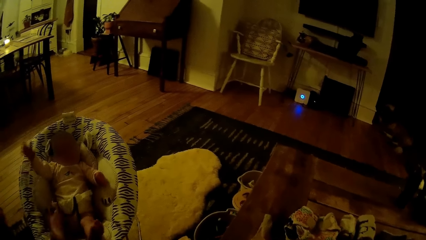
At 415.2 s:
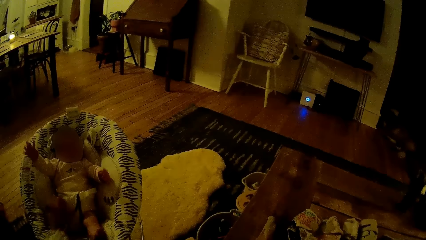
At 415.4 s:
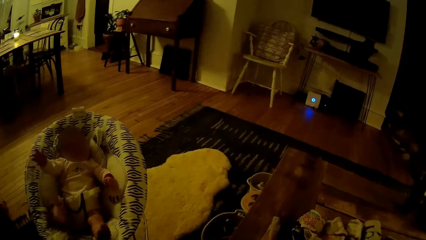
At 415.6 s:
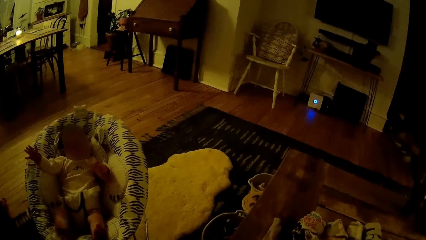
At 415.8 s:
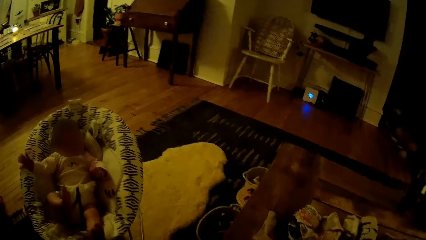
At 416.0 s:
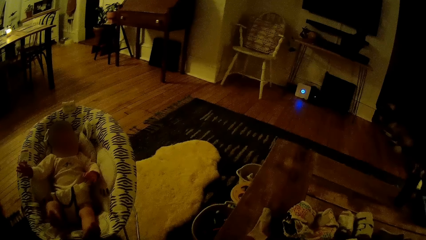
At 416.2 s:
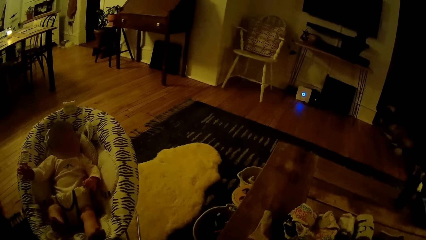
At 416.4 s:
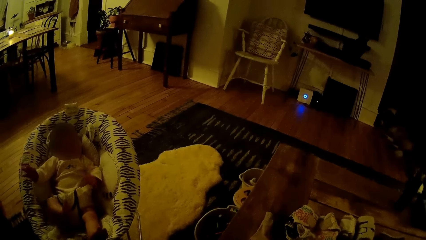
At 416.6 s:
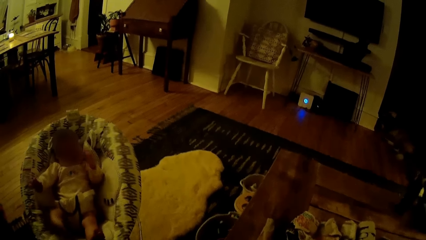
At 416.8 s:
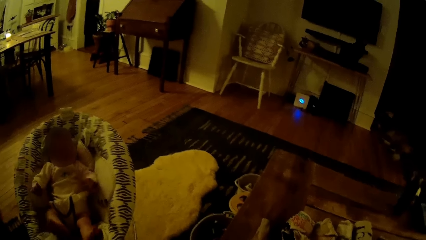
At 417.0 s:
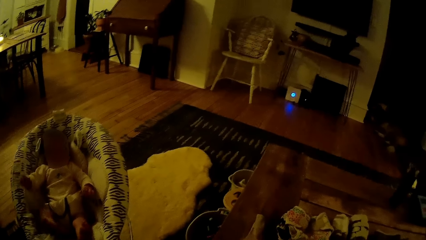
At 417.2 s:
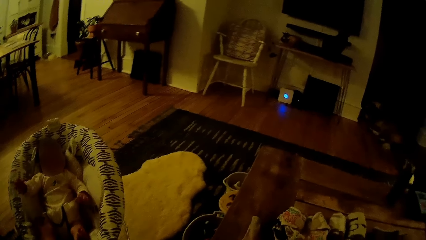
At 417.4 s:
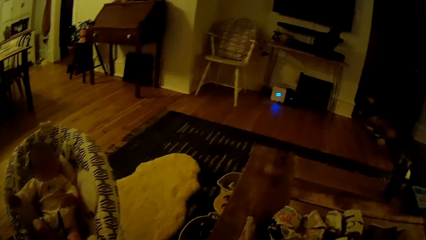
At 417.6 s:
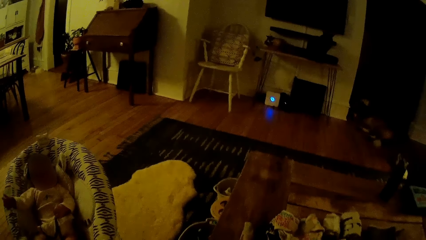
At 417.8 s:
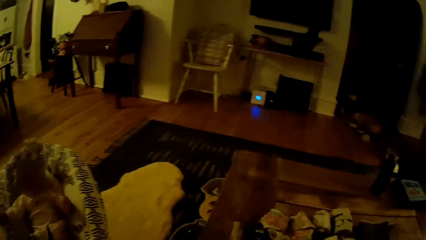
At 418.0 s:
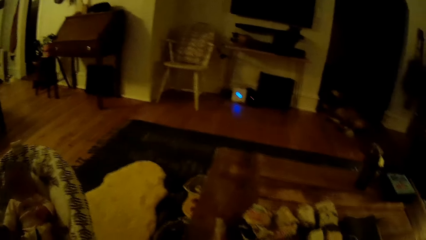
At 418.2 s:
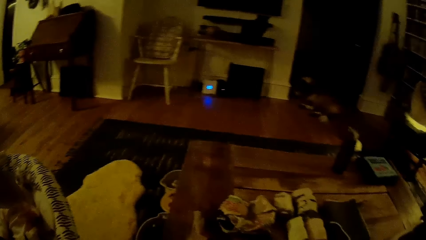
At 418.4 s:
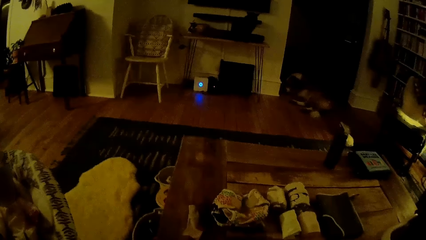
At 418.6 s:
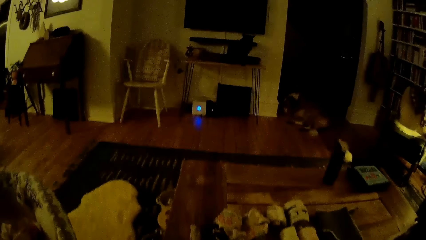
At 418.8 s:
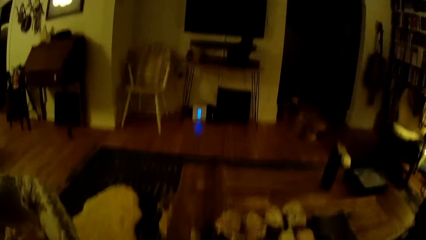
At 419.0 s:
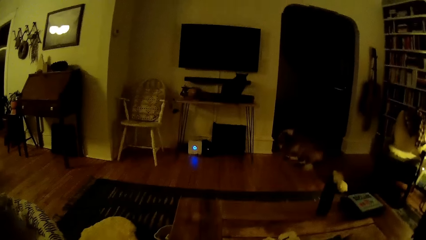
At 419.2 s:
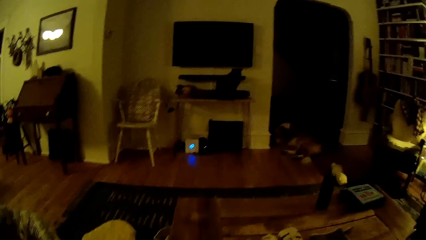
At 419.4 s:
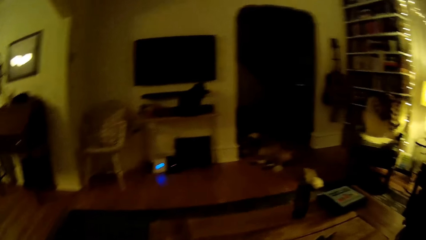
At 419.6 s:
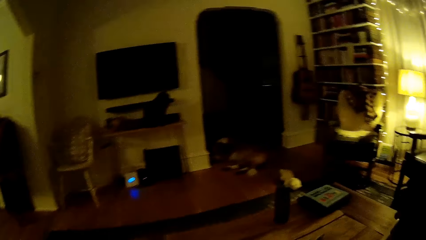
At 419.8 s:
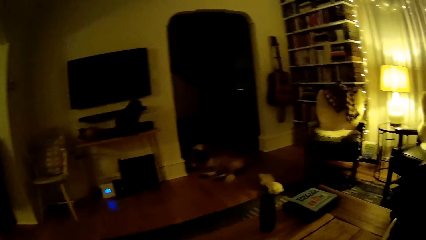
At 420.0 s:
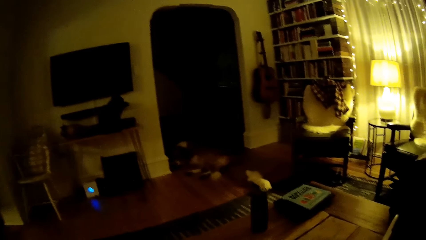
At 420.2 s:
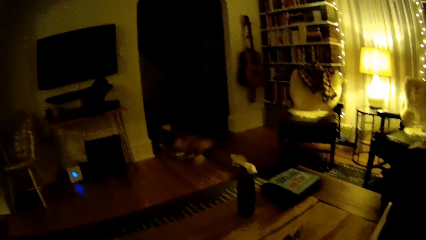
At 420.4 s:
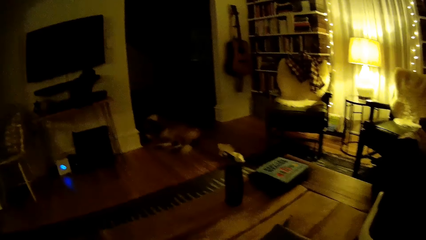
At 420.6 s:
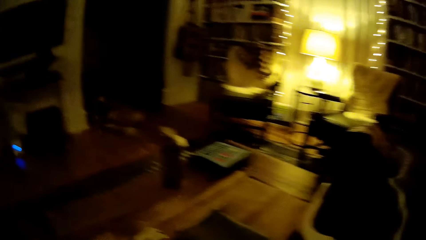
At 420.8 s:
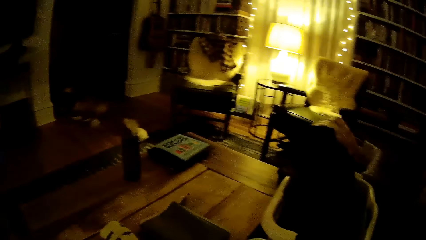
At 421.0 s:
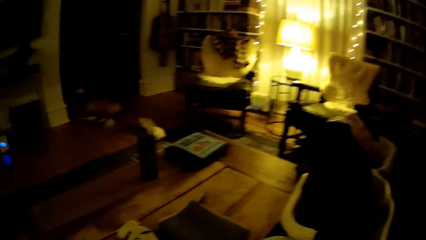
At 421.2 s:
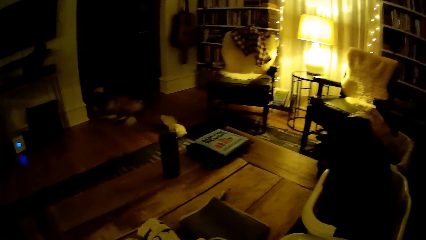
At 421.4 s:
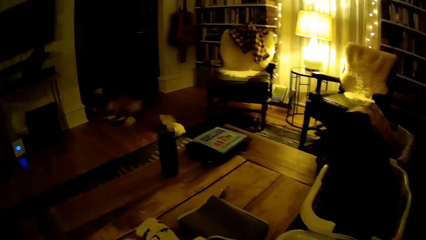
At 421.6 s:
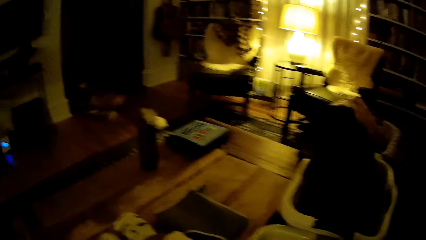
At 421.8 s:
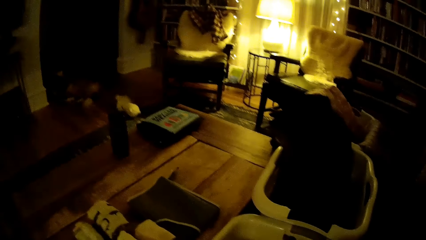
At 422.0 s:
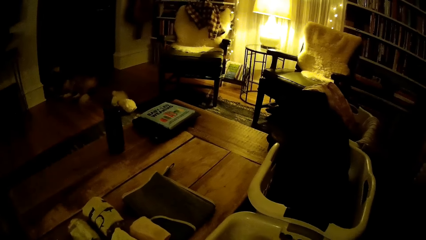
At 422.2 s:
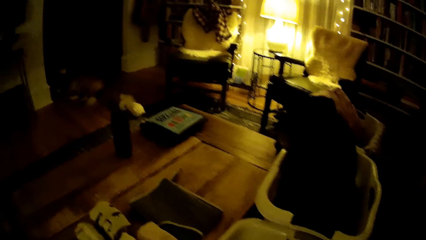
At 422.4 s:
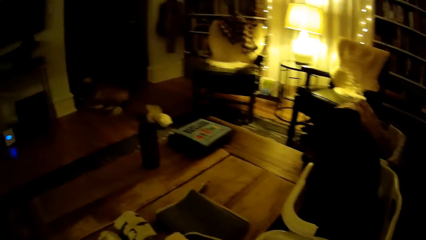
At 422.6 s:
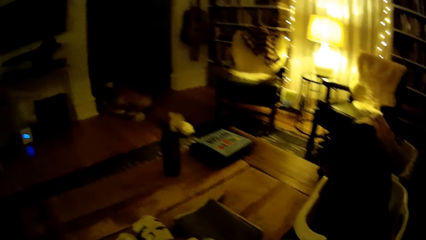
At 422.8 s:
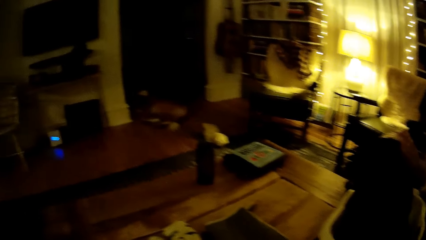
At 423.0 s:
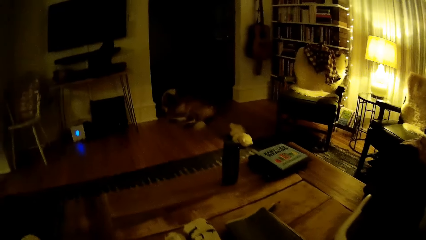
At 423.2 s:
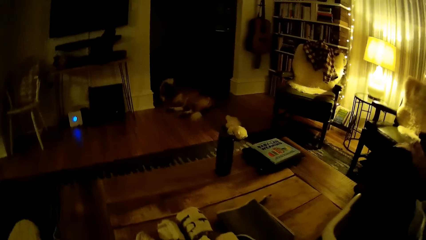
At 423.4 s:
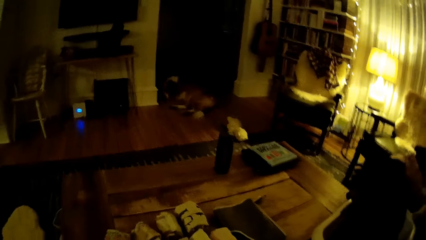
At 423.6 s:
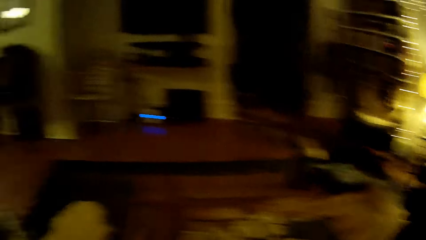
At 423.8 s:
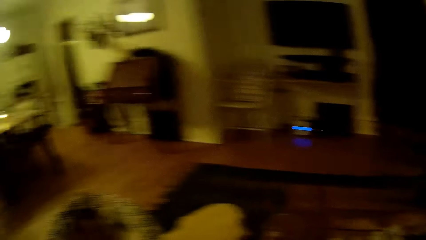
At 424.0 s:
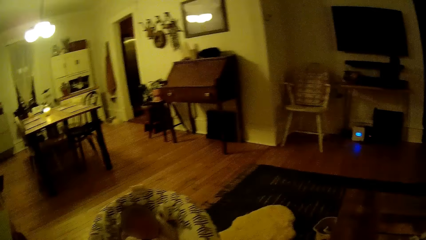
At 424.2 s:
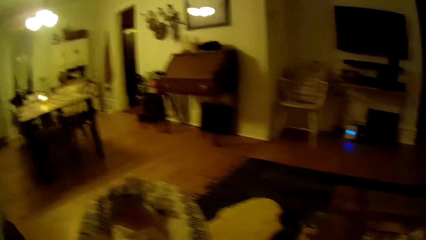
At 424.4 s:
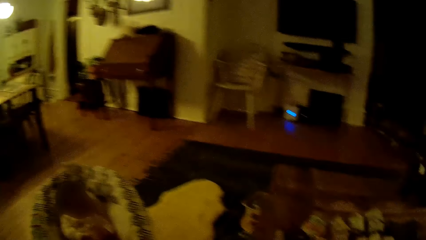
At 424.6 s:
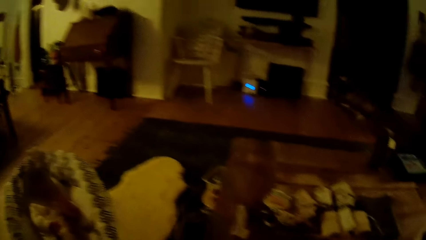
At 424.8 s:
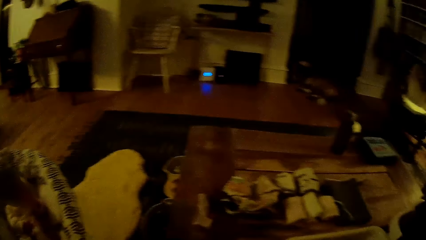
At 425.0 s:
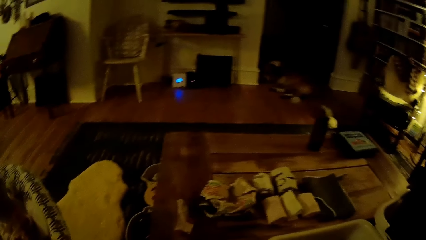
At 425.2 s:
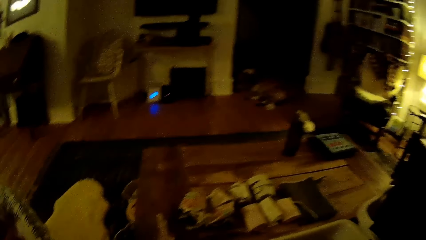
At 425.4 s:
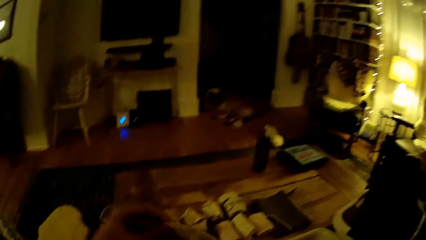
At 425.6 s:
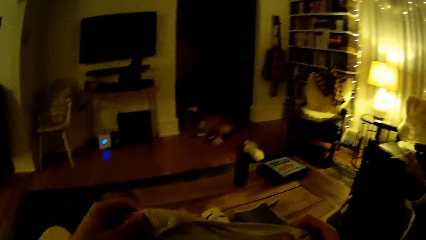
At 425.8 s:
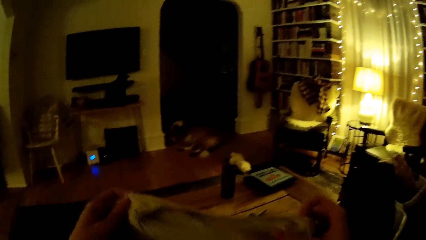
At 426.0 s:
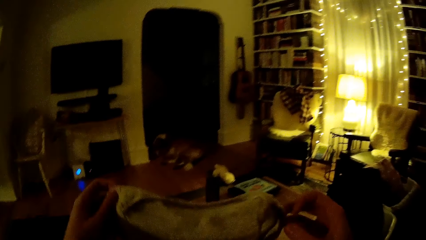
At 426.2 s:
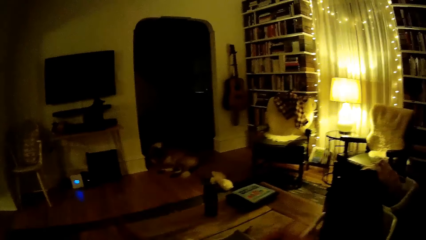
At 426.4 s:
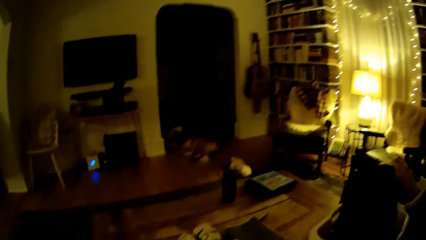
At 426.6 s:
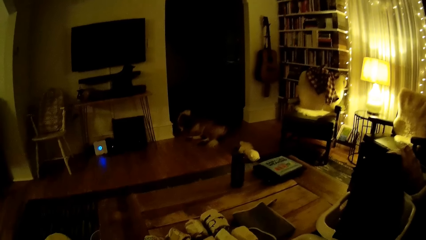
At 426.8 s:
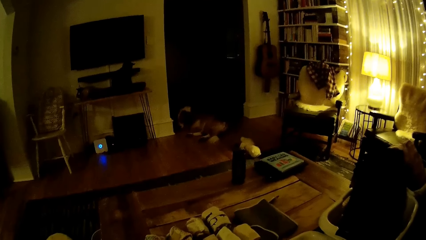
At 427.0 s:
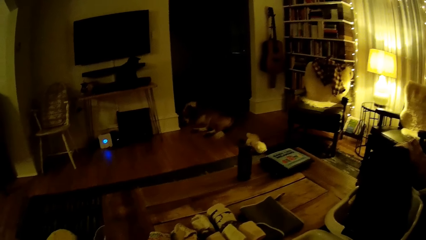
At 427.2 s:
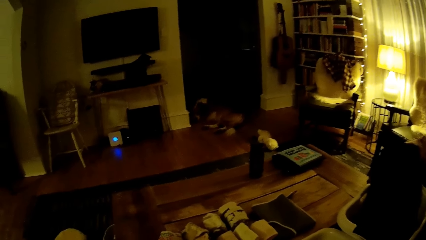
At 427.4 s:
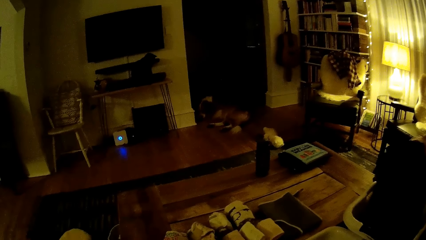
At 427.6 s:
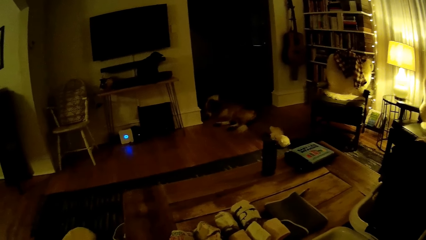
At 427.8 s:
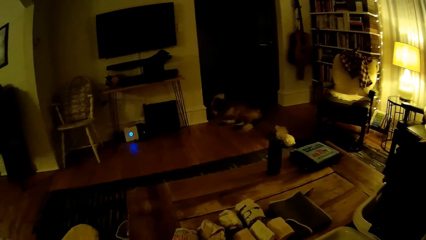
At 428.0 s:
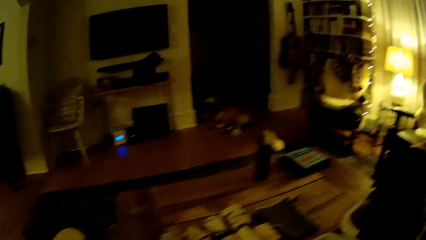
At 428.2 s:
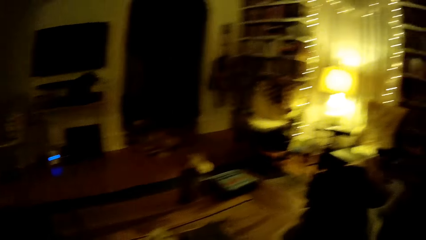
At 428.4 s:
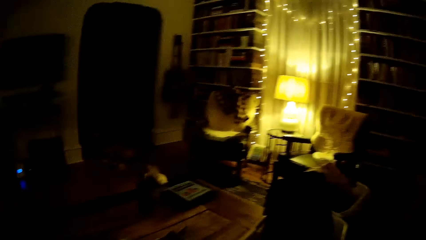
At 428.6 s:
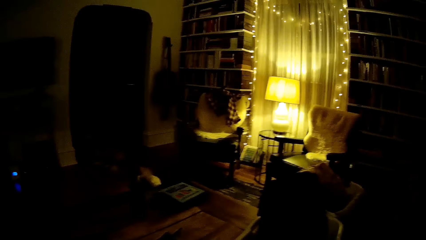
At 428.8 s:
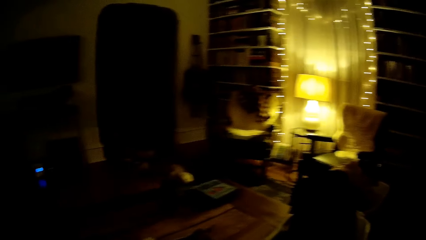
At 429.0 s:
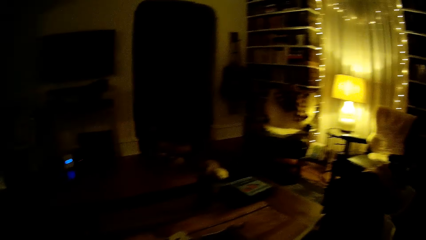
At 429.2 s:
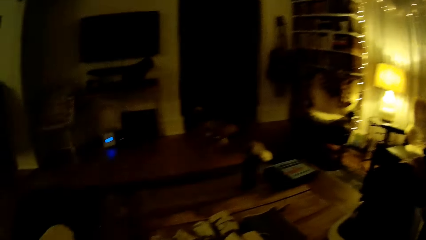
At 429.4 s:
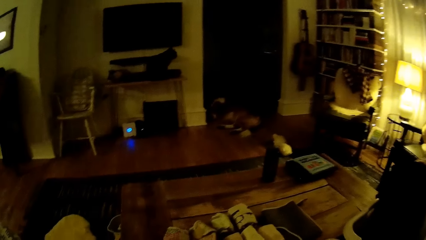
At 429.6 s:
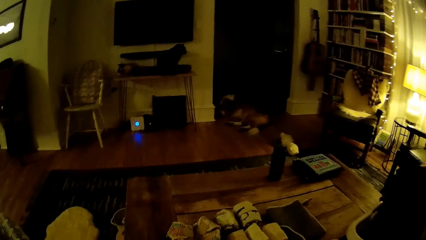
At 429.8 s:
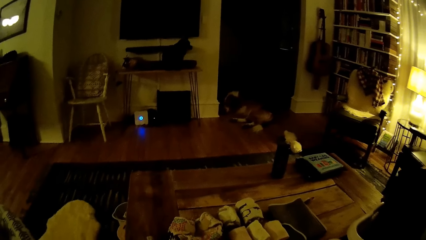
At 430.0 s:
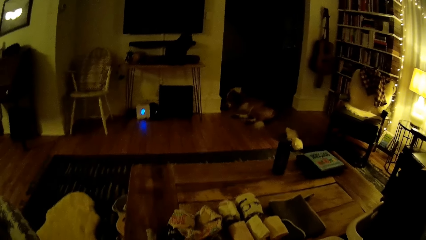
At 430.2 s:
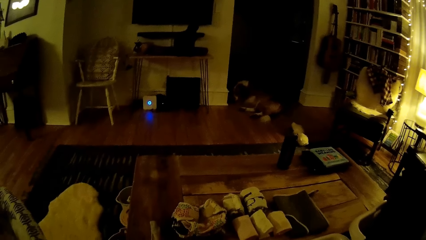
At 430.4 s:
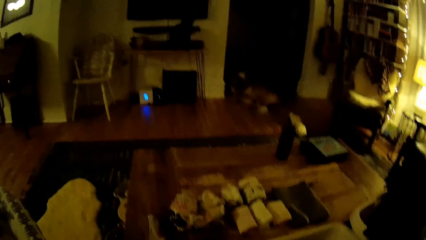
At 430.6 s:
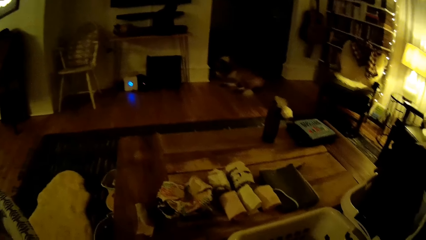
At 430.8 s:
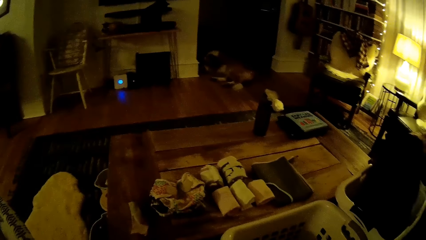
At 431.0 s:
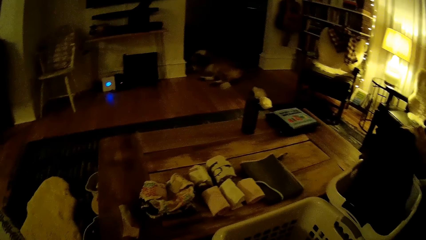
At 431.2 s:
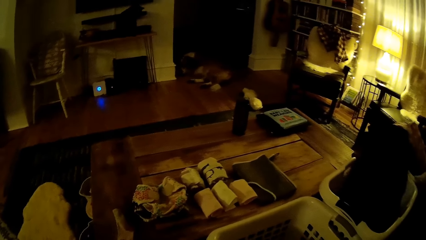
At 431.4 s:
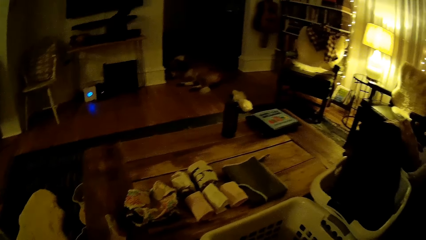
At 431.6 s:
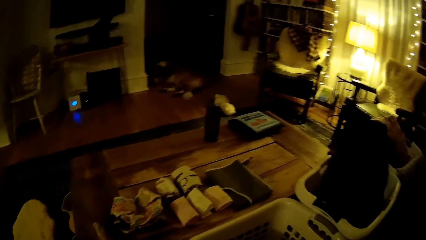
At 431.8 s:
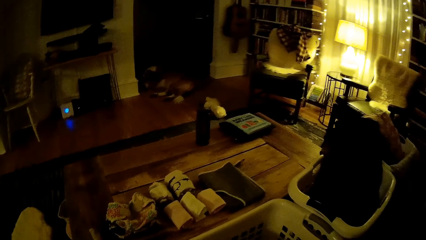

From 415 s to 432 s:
The camera wearer folds a cloth with both hands.
